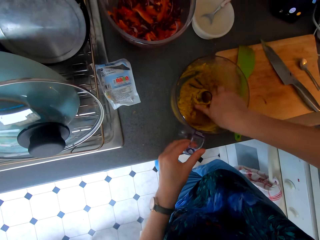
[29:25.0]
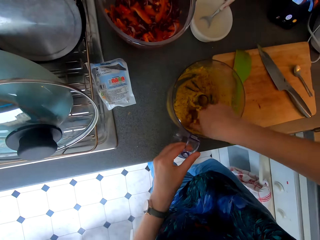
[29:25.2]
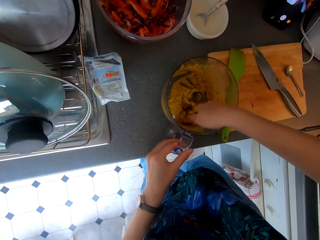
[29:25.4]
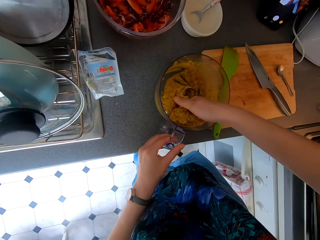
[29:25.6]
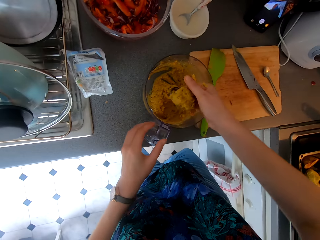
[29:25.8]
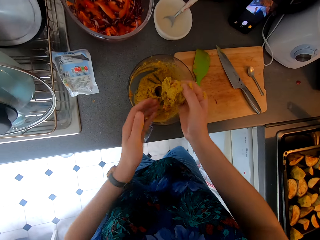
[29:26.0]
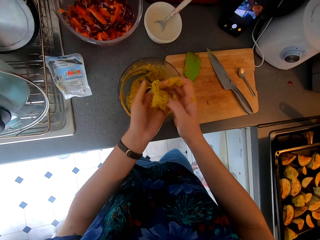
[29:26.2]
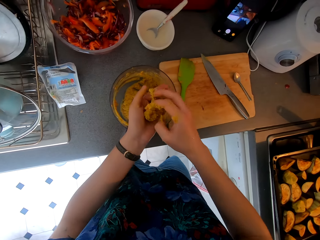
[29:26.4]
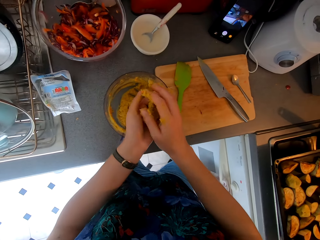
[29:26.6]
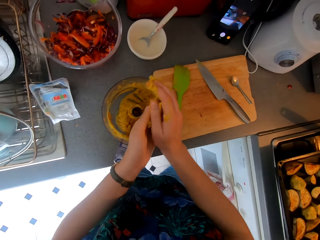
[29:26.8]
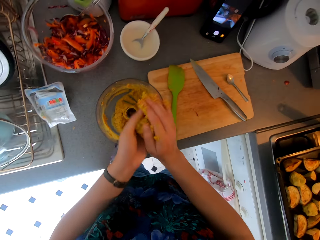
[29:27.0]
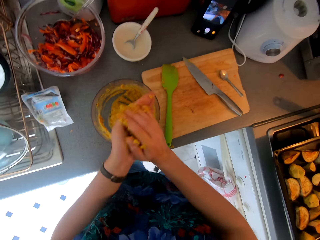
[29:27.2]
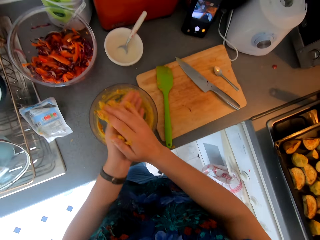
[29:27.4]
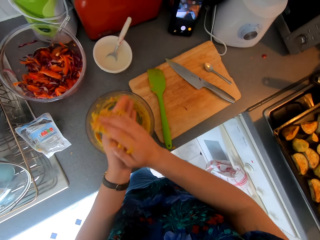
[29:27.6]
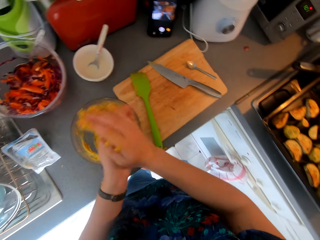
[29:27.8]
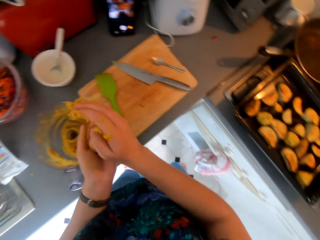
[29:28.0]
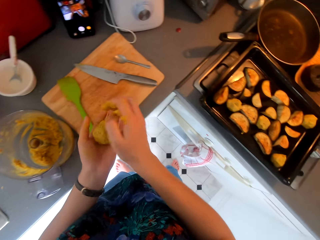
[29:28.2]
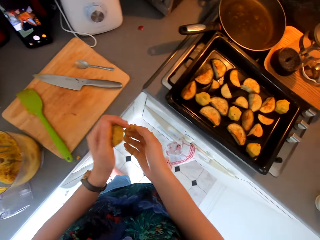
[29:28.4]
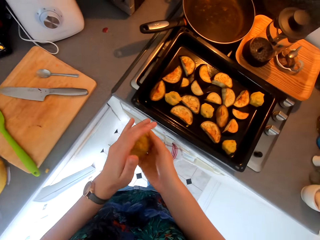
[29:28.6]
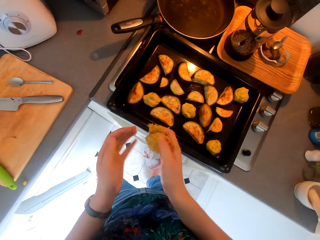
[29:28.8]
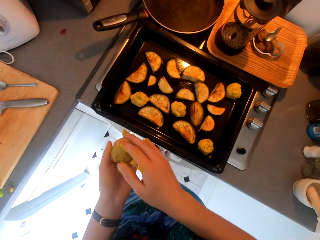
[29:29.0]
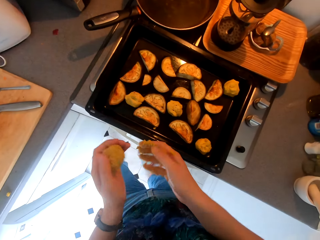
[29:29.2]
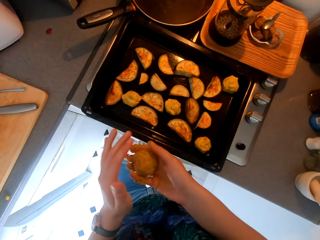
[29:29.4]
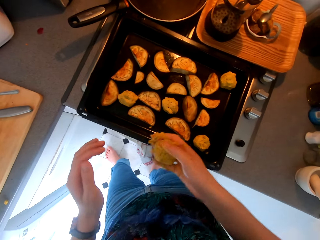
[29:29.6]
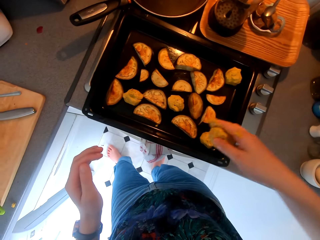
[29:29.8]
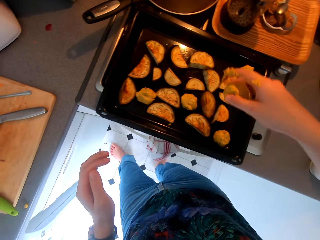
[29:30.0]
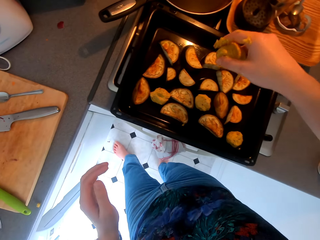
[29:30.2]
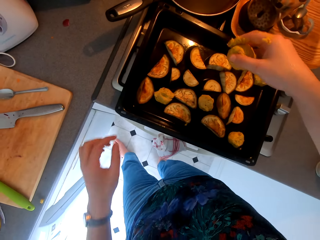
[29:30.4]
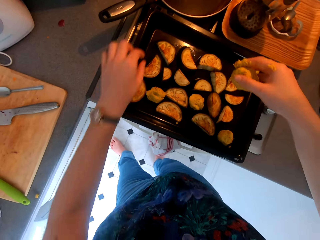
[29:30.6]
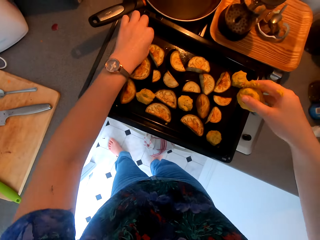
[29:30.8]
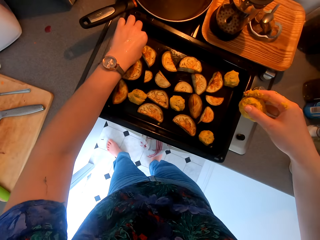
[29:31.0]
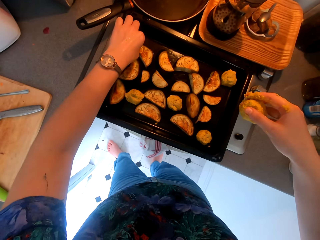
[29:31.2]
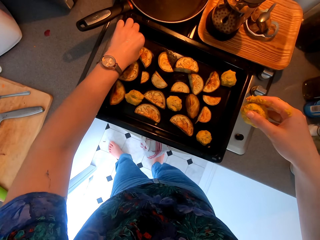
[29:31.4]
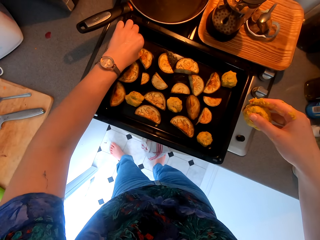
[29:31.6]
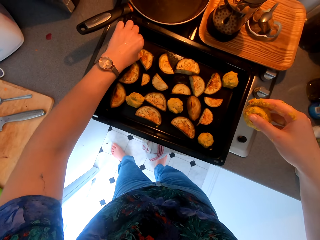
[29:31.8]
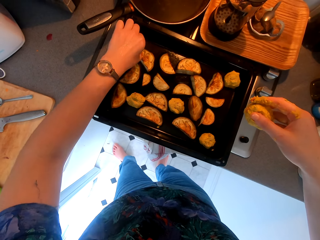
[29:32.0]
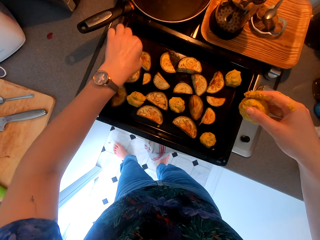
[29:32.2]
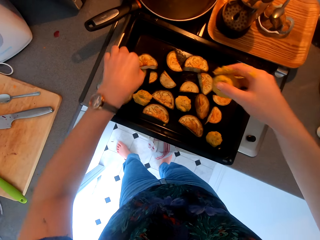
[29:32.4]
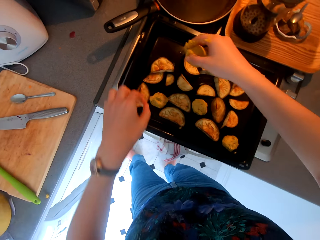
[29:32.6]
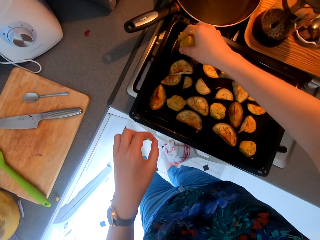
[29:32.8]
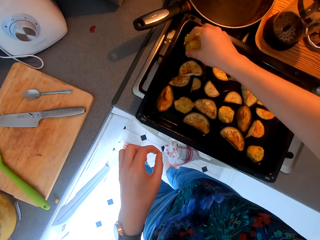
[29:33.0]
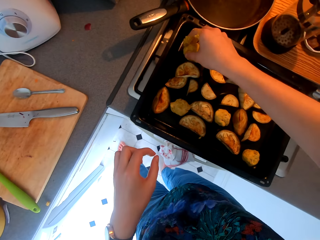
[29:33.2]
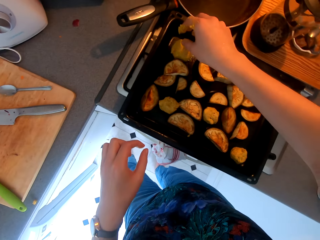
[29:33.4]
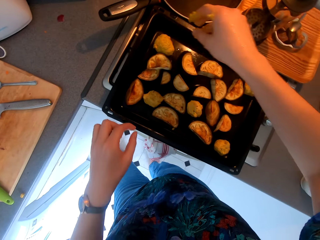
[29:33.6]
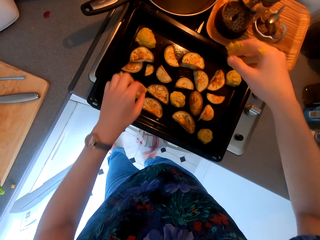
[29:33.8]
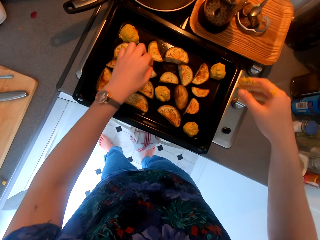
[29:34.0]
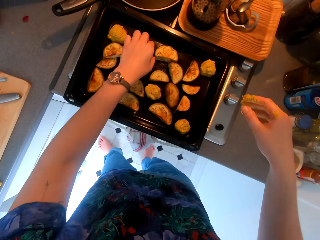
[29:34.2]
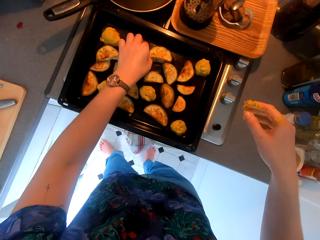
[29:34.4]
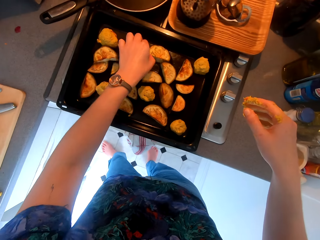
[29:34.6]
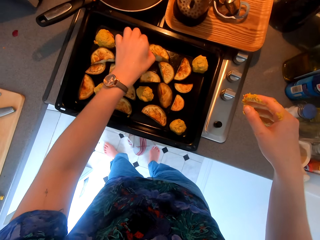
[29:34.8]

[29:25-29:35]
The camera wearer holds the blender jug. They pick the blended potato from the blender. They bake something with hands. They roll the blended potato. They touch something. They put the rolled potato on the tray.

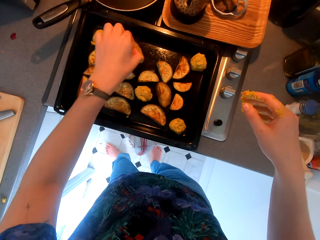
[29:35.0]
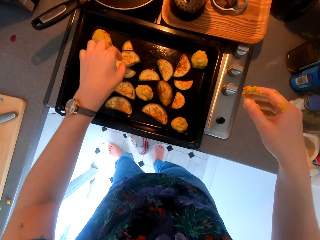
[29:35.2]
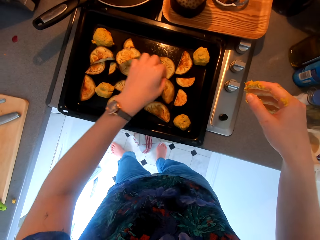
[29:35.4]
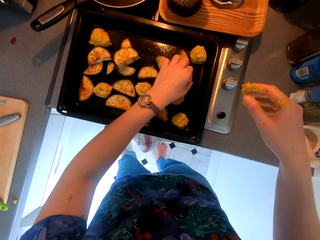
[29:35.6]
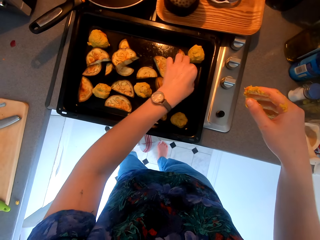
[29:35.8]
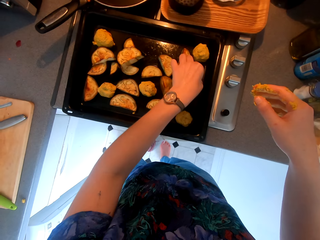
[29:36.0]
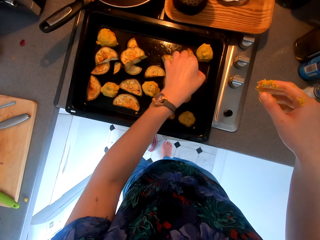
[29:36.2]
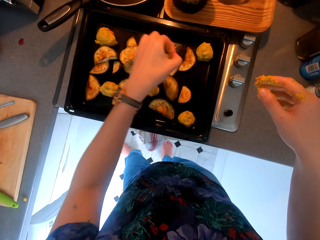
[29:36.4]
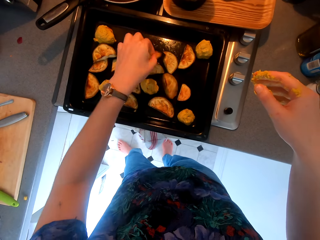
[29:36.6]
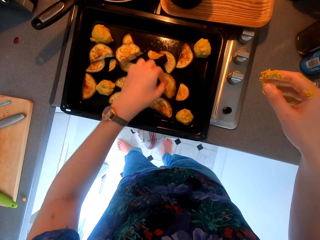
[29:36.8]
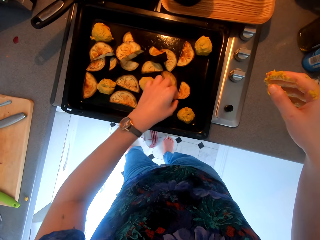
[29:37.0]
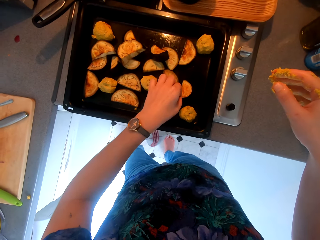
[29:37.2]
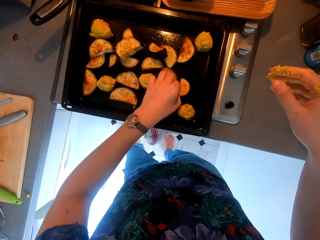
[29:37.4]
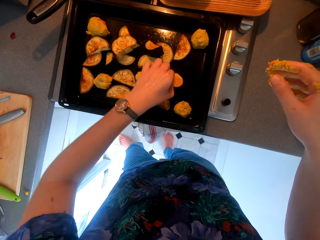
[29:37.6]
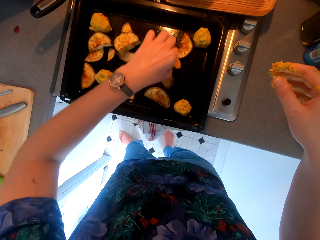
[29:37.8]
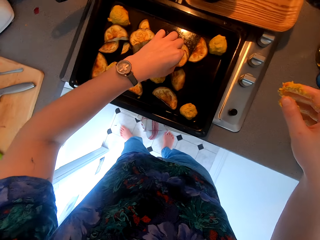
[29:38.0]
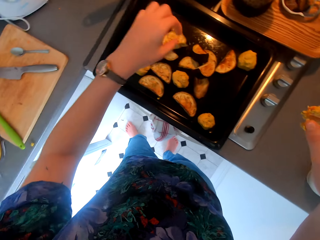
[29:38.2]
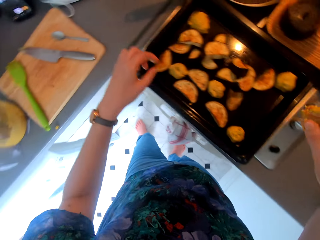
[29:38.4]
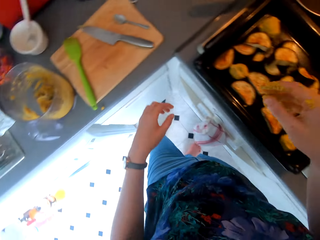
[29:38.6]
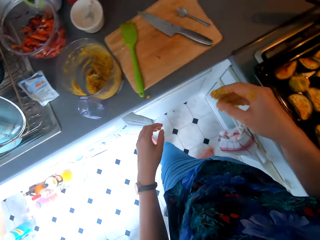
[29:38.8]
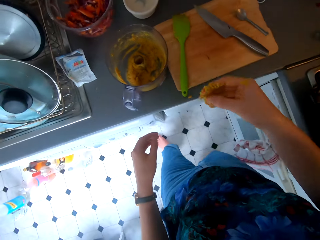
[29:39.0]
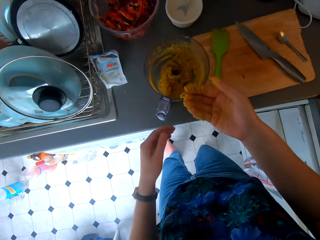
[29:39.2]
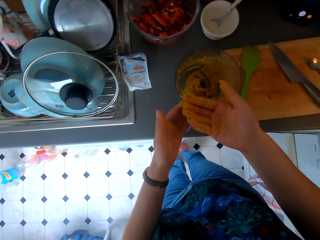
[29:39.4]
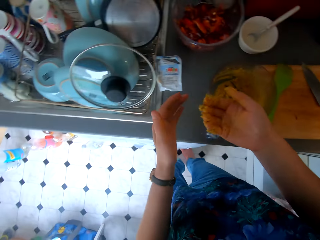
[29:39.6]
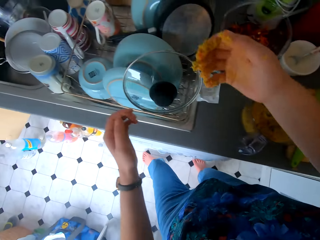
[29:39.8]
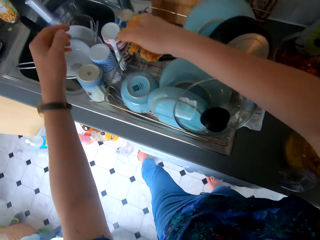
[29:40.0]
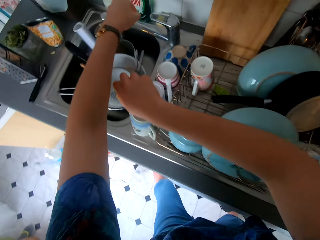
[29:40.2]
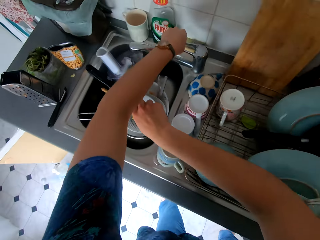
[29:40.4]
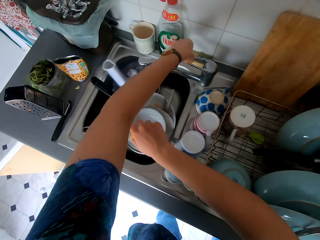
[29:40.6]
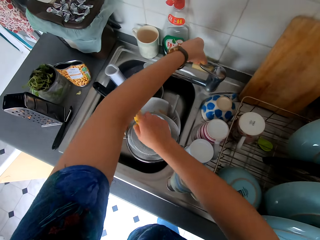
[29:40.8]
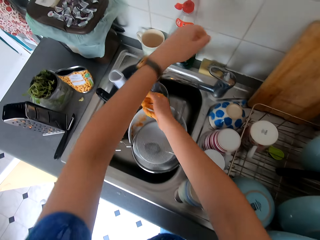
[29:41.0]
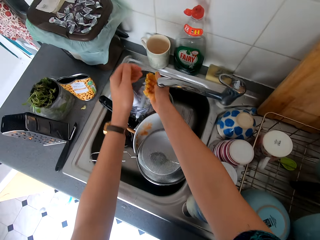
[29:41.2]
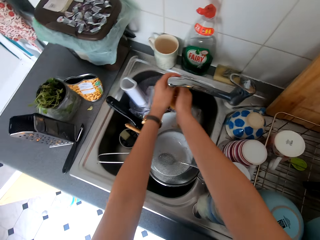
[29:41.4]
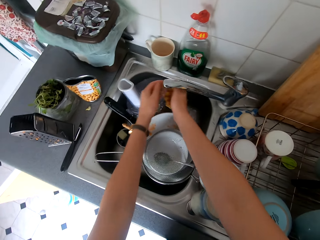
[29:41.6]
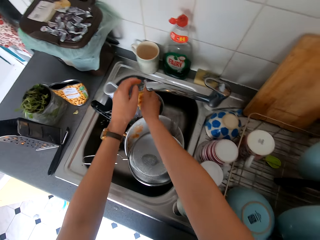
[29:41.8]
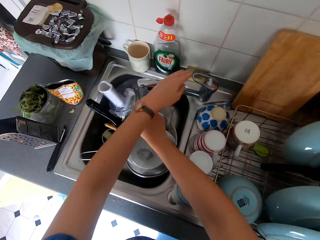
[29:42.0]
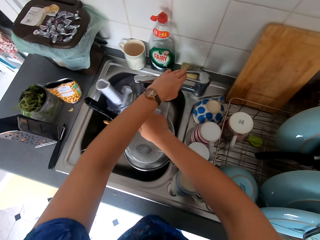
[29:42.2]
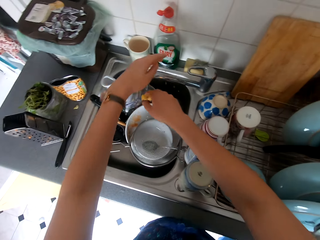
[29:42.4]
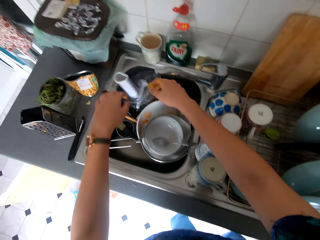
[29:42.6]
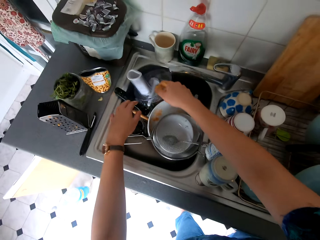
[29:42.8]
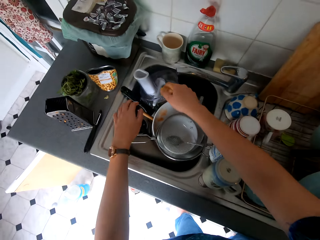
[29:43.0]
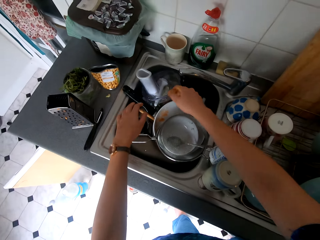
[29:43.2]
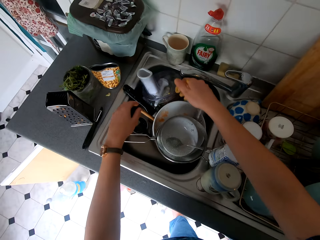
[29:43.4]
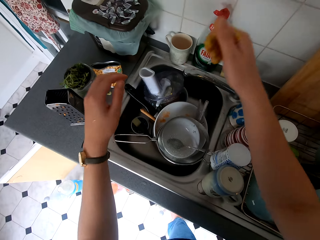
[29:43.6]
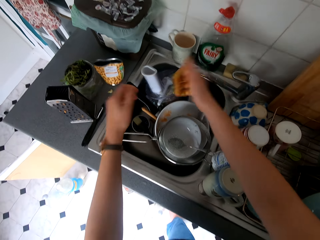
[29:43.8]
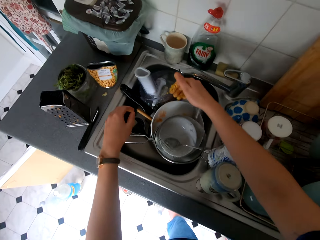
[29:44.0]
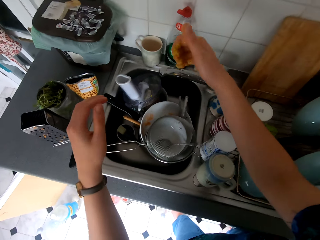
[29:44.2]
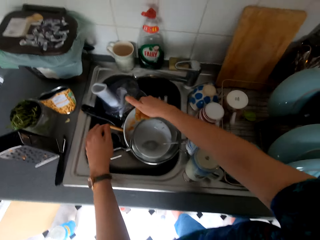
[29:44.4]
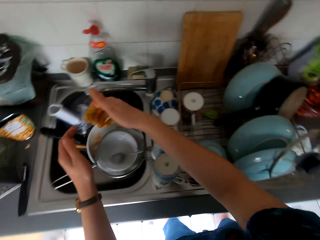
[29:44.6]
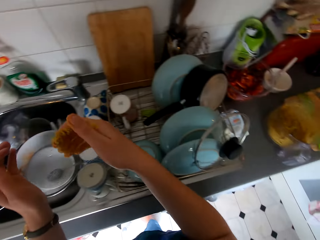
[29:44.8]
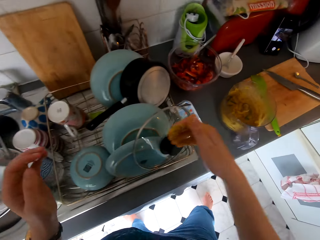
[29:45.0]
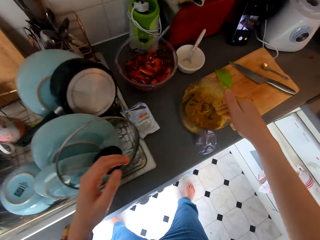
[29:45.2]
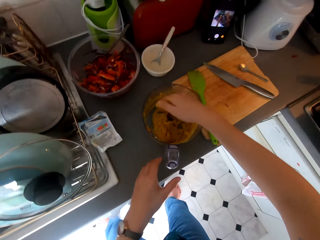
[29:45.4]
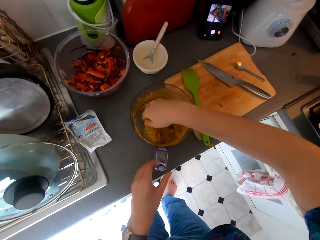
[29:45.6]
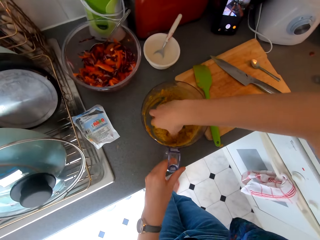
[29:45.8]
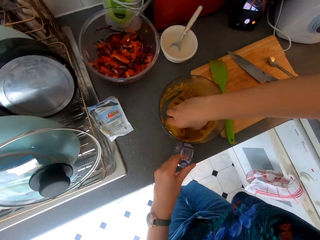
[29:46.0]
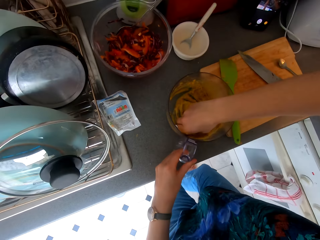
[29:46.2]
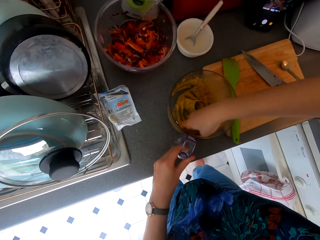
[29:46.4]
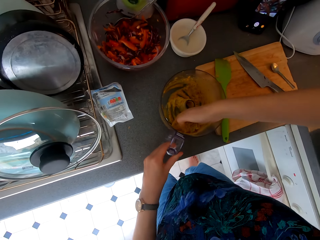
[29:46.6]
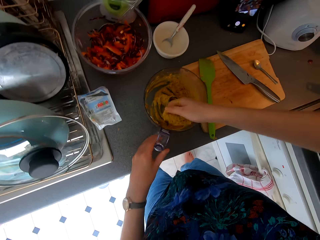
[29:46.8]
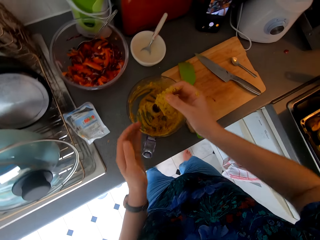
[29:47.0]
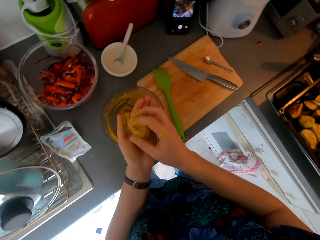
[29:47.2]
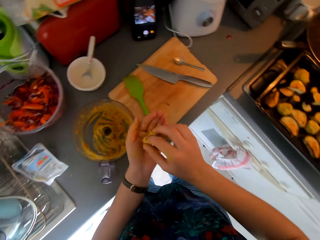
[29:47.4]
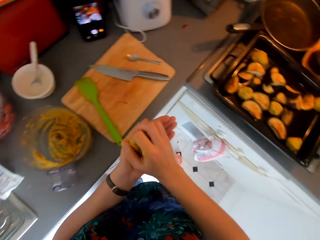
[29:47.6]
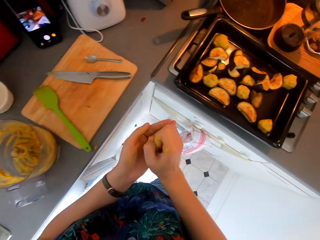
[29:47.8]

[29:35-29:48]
The camera wearer moves the potatoes on the tray. They lift something. They lift something again. They place something down. They lift something. They walk around. They open the water tap. They rinse the hands with water. They turn off the water tap. They shake the hands. They walk around. They hold the blender jug. They pick the blended potato from the blender.
